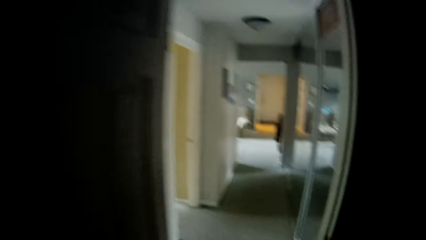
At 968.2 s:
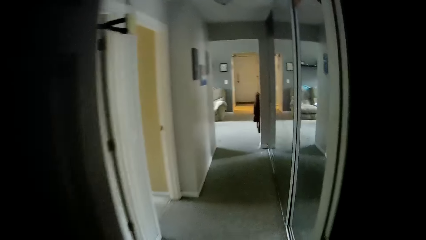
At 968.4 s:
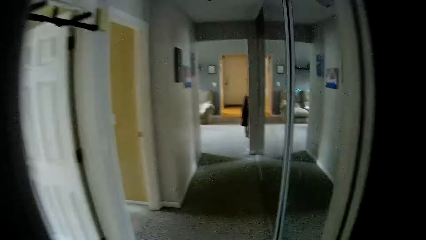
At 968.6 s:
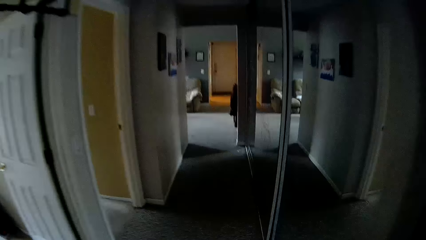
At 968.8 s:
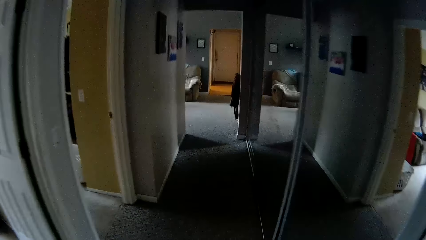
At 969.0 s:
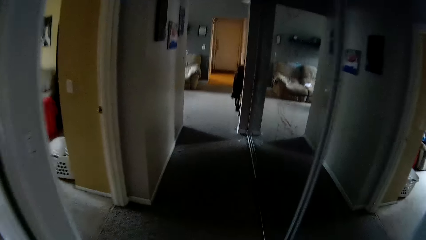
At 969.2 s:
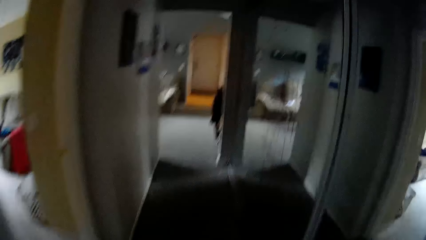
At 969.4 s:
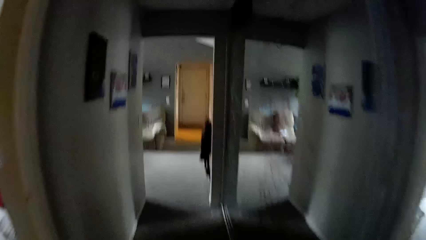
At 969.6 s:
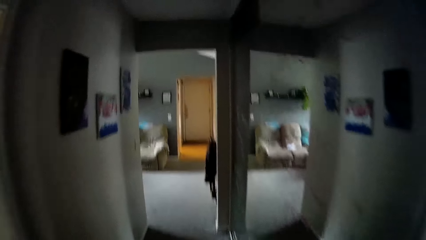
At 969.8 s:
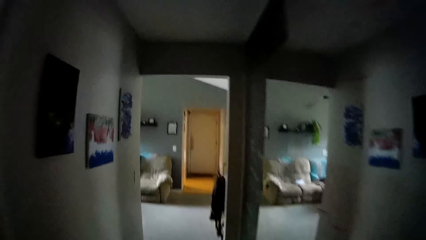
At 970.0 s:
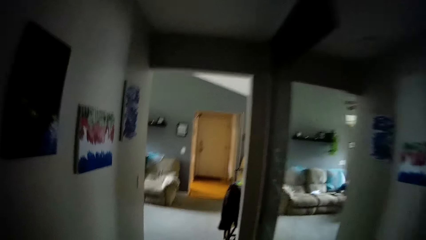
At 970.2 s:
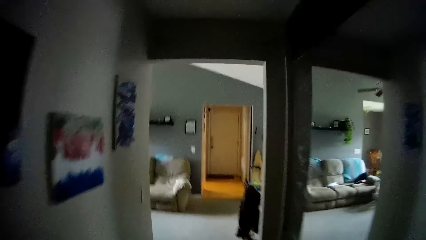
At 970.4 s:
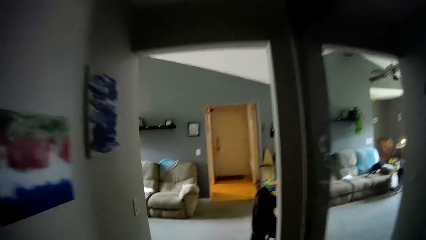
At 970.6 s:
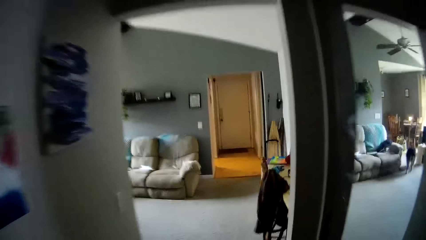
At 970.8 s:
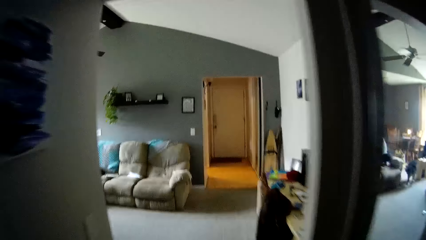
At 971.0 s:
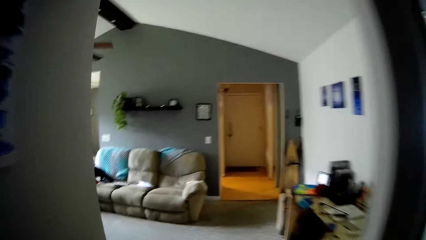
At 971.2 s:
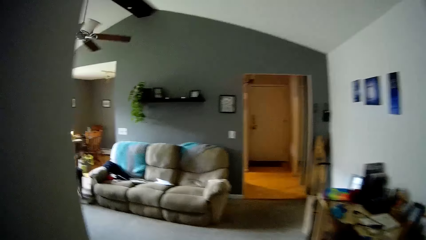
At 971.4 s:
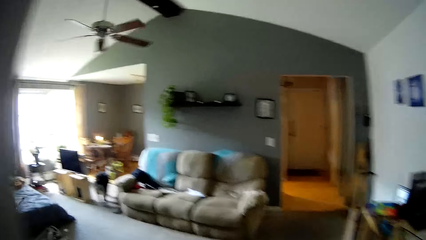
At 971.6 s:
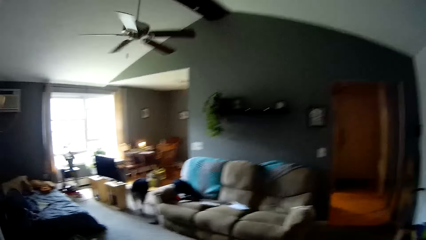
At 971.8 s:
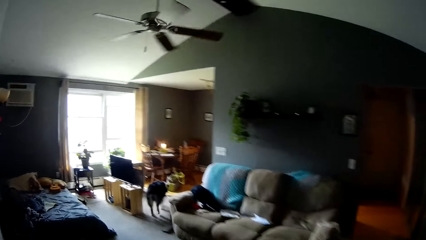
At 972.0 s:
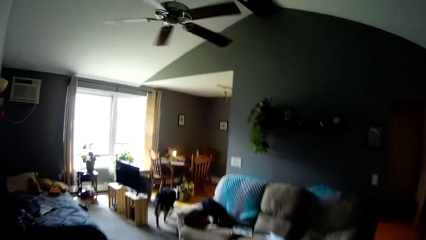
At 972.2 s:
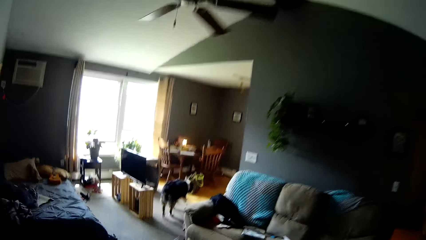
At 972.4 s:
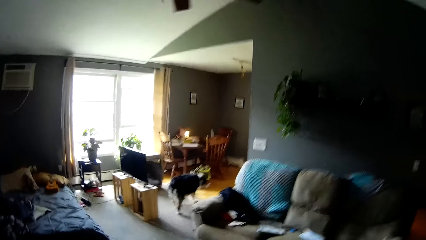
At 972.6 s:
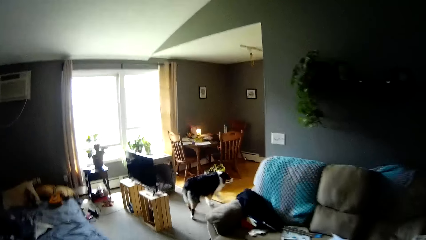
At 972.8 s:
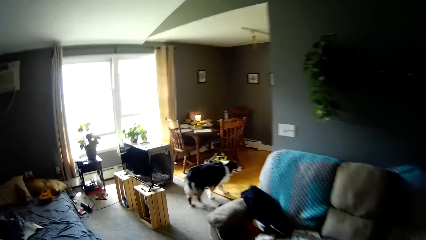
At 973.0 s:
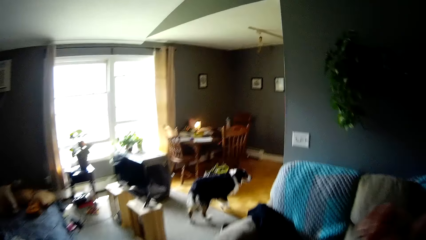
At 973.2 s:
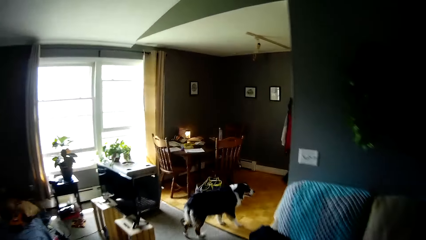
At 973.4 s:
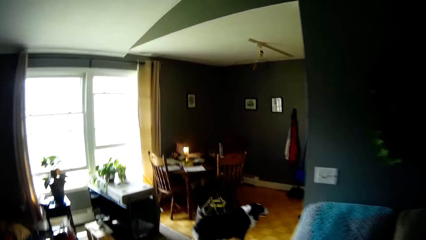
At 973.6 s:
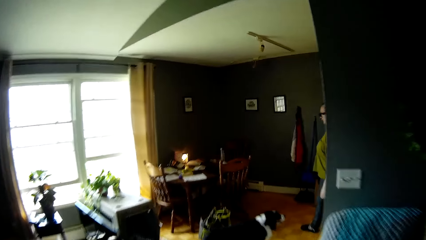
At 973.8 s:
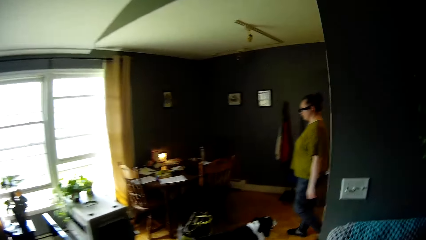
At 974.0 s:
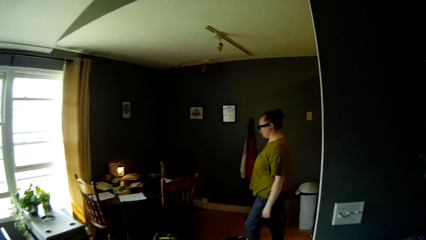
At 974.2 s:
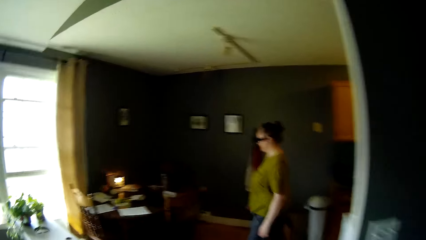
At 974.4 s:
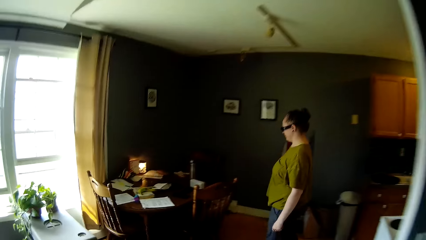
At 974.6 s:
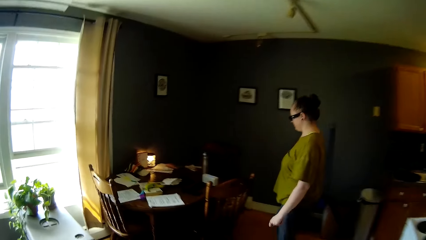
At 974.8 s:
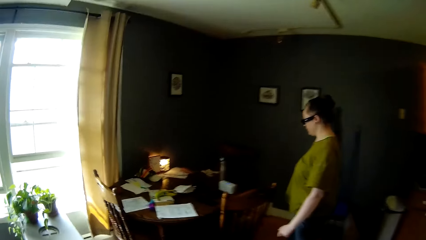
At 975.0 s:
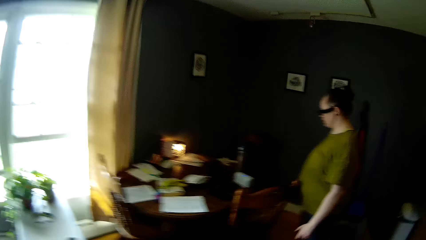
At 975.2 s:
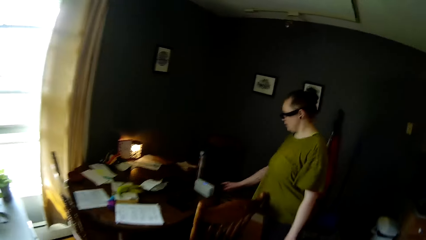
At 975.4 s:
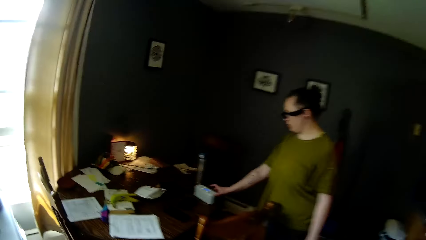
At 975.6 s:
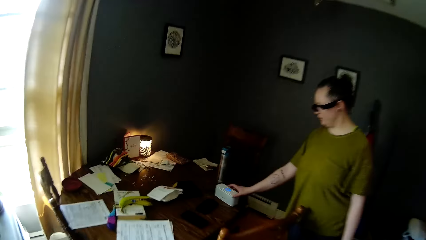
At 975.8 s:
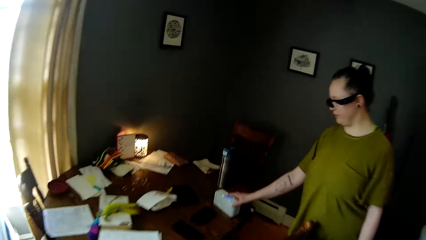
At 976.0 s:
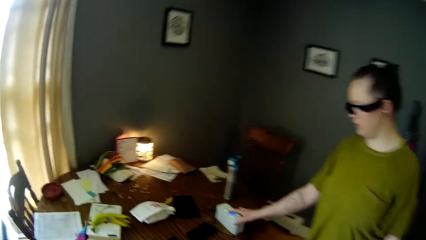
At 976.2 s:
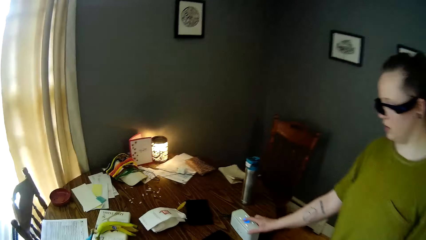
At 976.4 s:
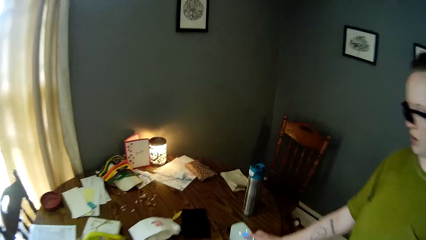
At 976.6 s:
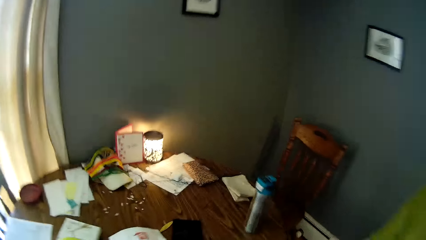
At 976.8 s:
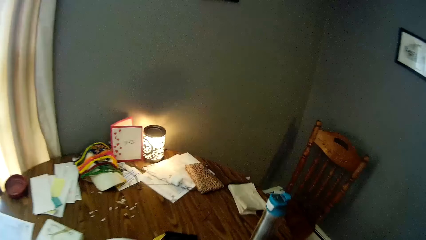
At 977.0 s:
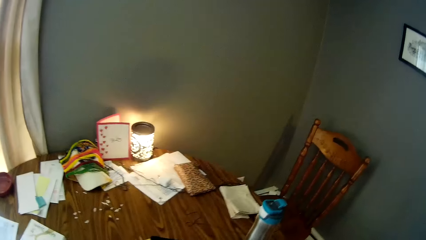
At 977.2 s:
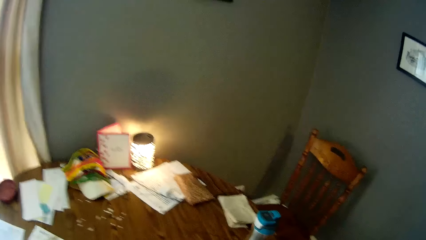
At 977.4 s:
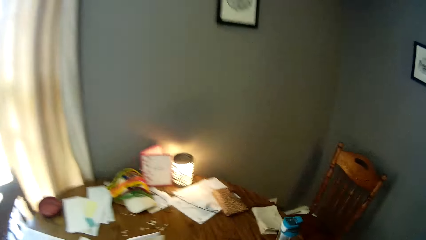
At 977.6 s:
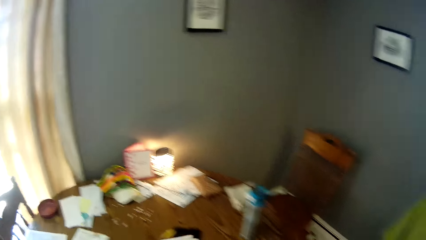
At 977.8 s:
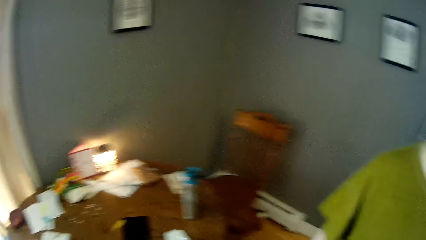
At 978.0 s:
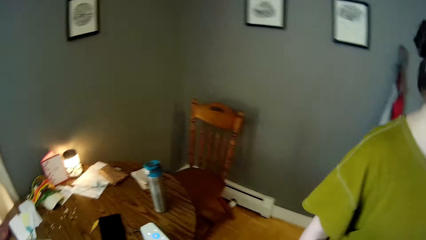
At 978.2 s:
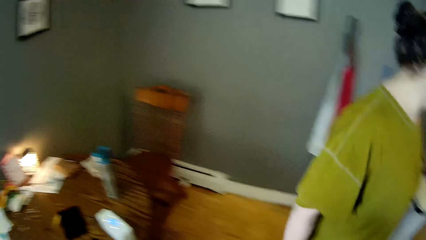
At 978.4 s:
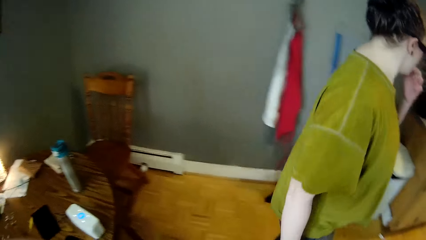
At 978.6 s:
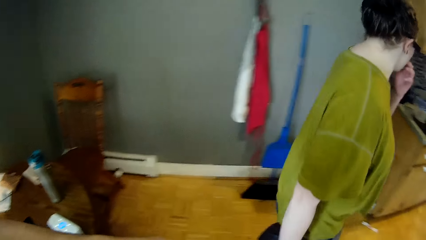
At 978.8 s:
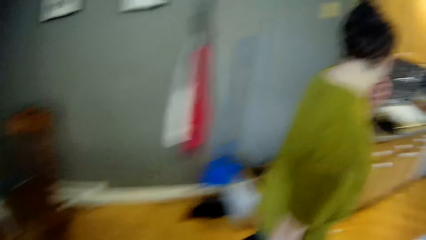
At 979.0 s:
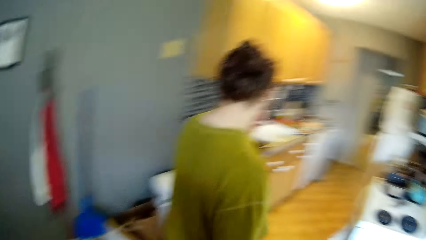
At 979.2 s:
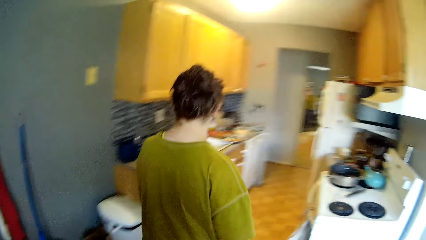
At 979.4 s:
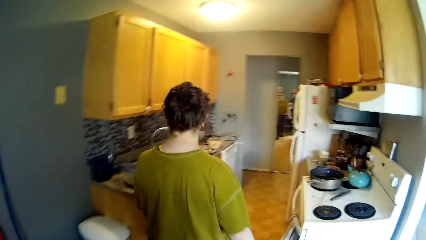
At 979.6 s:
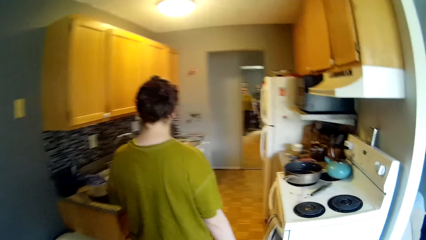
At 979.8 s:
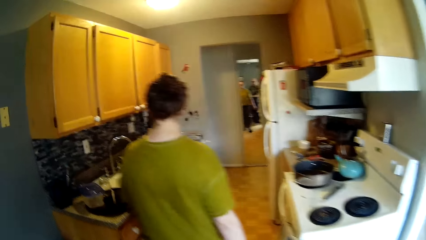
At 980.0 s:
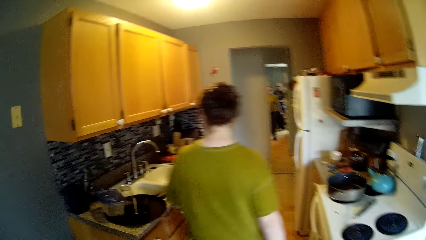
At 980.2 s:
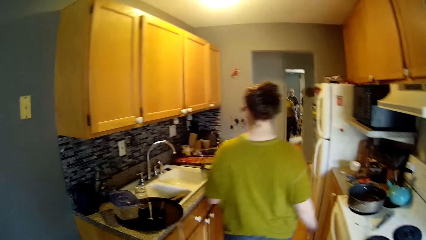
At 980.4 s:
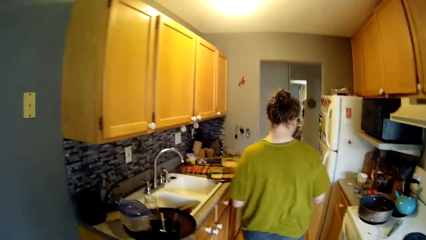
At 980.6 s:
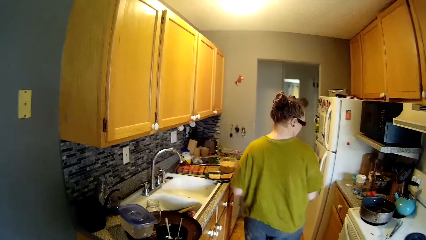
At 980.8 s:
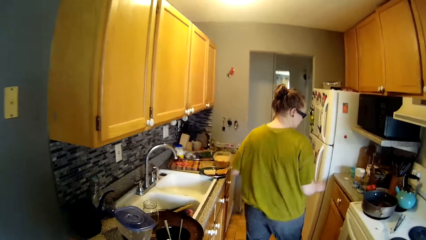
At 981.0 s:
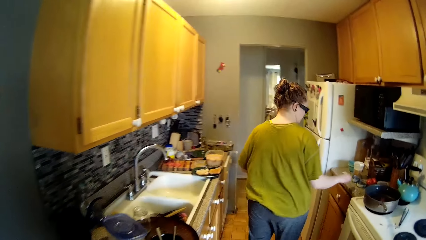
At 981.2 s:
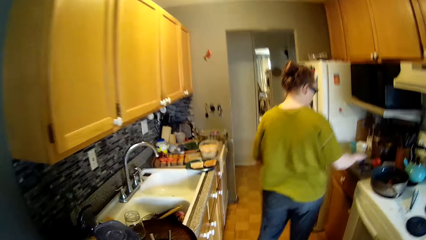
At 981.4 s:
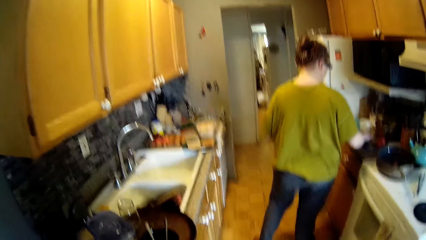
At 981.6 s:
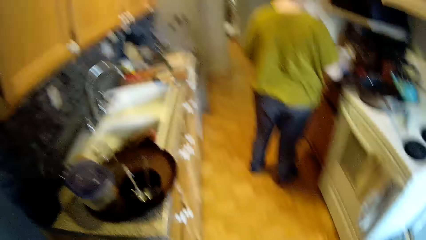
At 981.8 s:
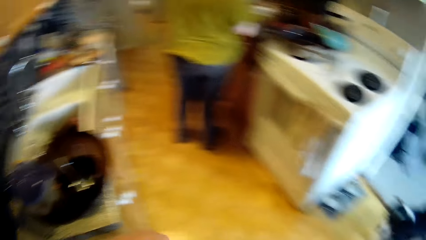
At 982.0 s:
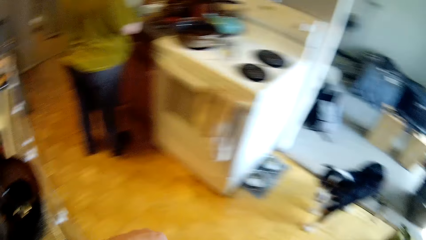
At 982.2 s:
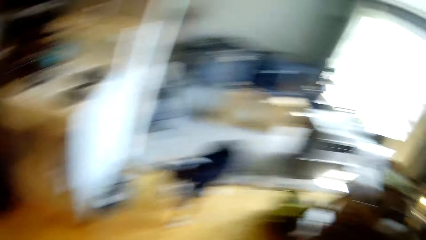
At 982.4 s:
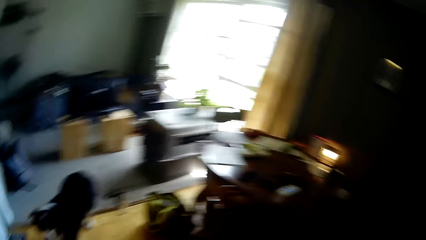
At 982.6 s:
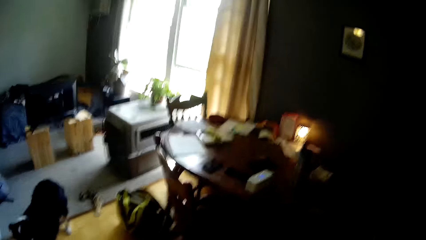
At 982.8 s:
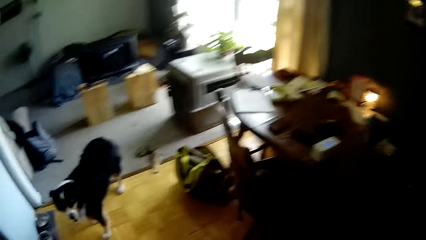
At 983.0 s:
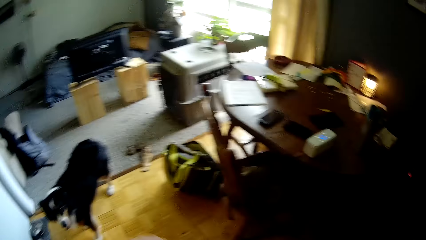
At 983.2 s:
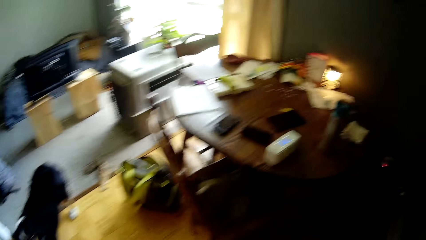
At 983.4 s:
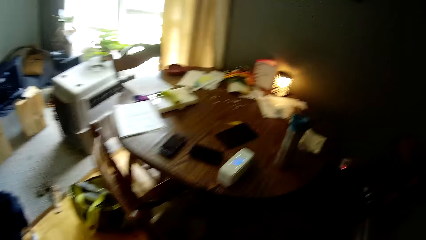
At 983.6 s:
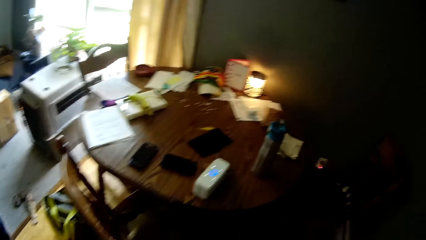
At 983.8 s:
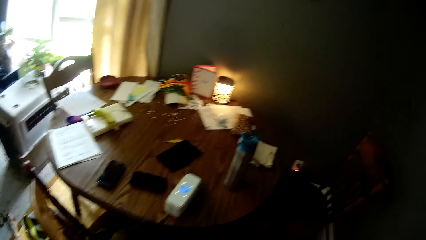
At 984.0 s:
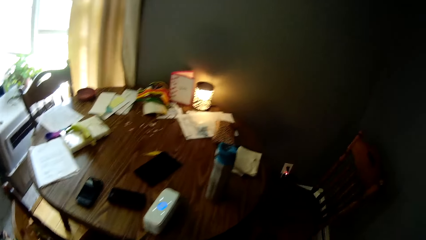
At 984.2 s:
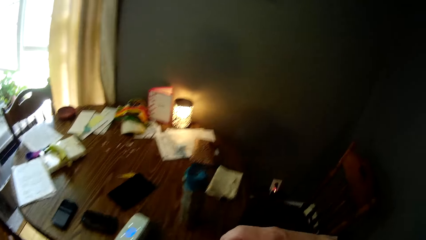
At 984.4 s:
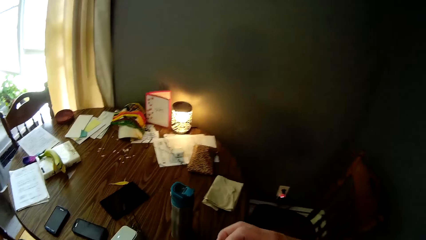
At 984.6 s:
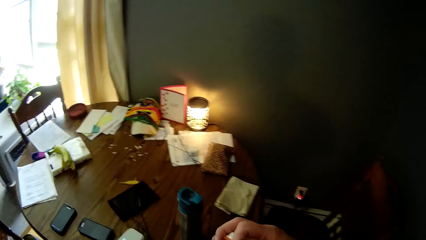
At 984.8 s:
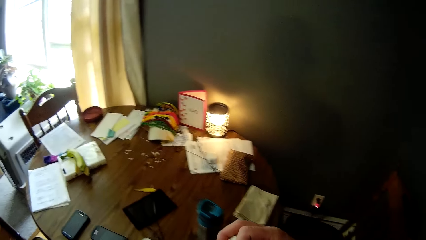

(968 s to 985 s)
The camera wearer talks to the woman. The woman walks around, touches the speaker and controls a music player on the table with her right hand. The woman walks back to the kitchen. The camera wearer drops the bottle on the table. The woman picks up a spoon on the kitchen cabinet with her right hand.
